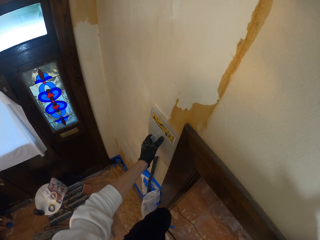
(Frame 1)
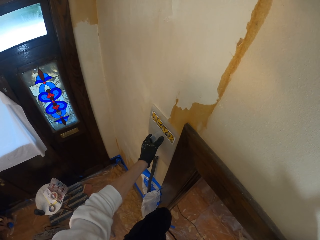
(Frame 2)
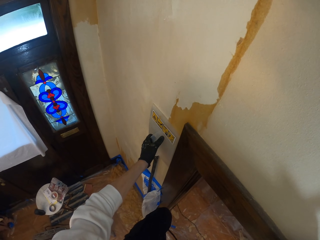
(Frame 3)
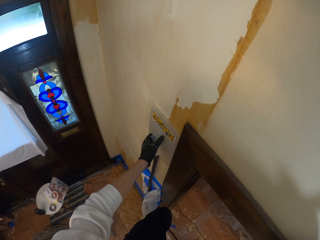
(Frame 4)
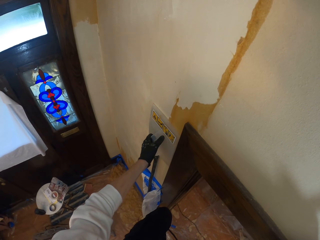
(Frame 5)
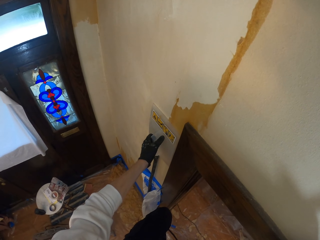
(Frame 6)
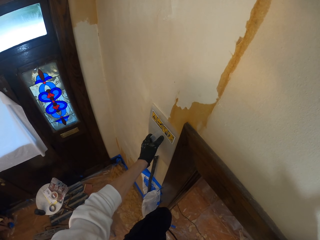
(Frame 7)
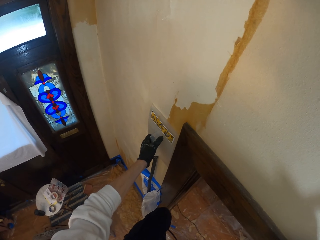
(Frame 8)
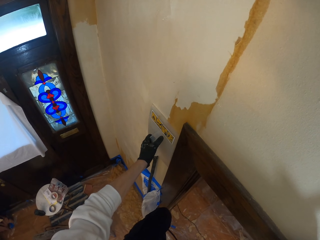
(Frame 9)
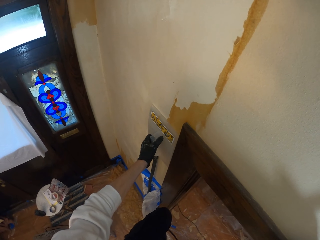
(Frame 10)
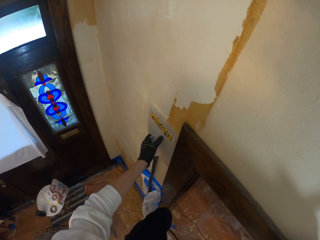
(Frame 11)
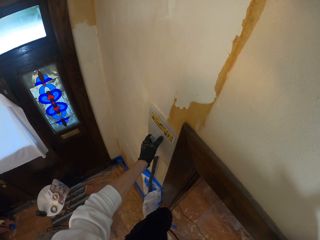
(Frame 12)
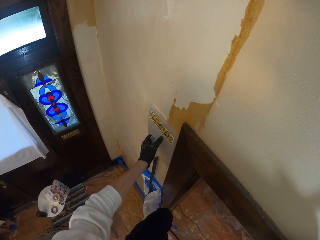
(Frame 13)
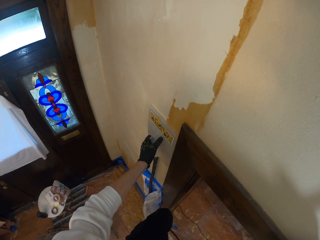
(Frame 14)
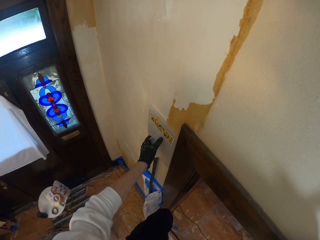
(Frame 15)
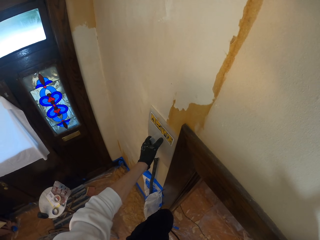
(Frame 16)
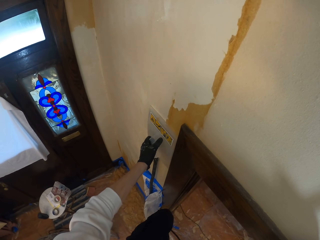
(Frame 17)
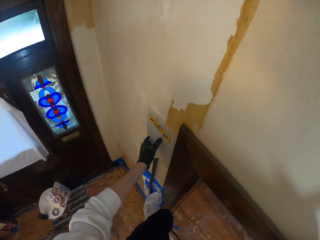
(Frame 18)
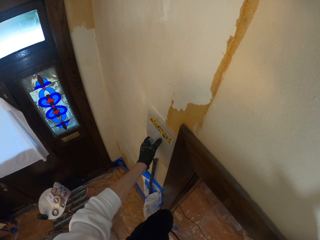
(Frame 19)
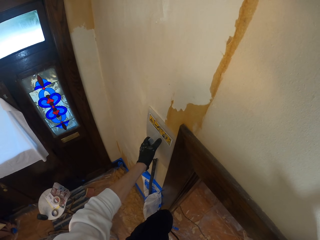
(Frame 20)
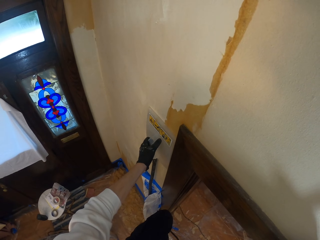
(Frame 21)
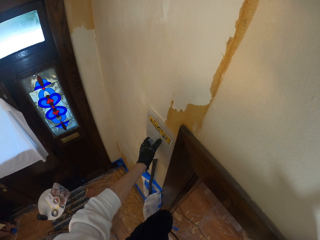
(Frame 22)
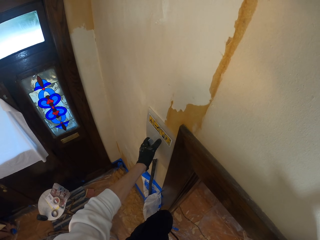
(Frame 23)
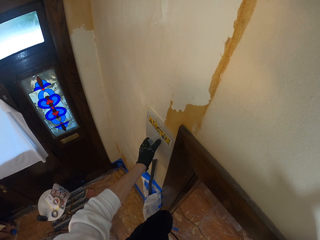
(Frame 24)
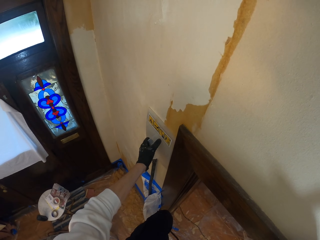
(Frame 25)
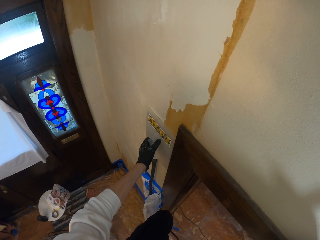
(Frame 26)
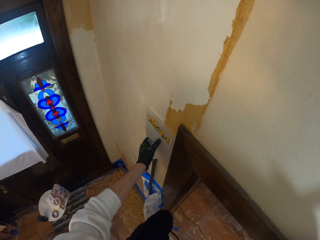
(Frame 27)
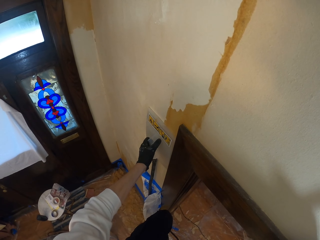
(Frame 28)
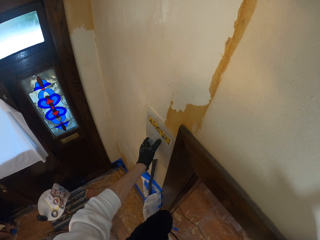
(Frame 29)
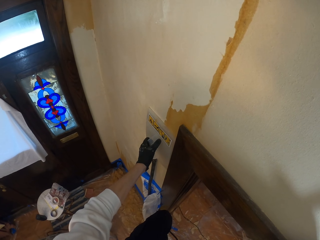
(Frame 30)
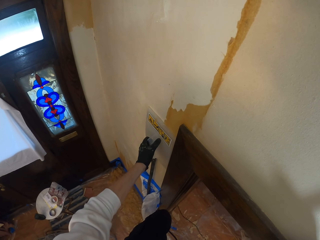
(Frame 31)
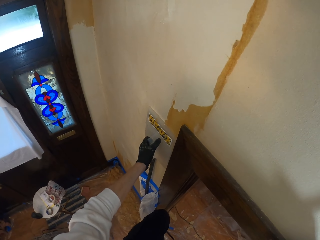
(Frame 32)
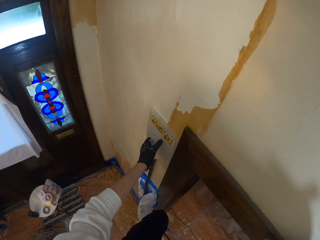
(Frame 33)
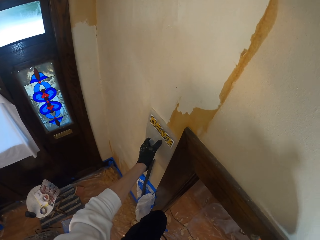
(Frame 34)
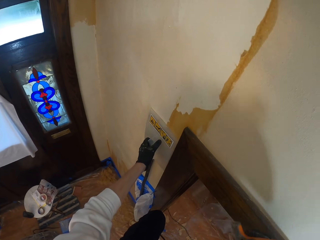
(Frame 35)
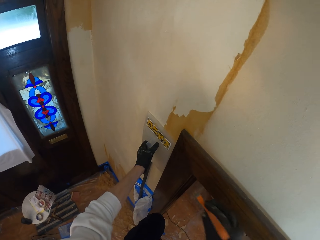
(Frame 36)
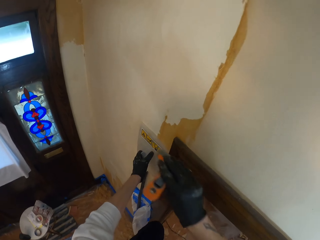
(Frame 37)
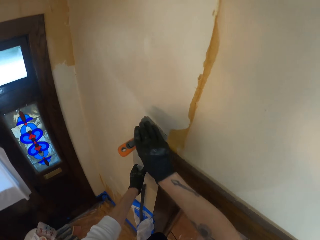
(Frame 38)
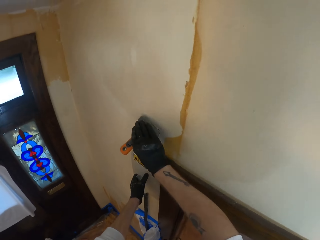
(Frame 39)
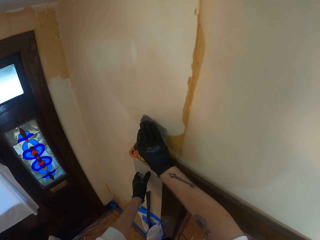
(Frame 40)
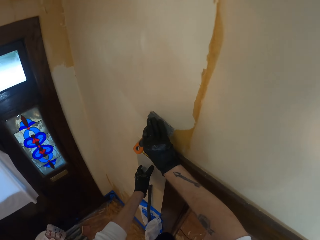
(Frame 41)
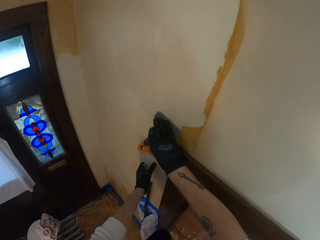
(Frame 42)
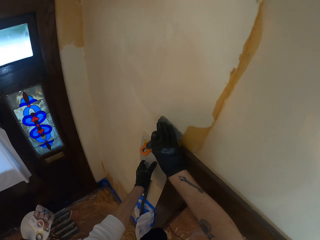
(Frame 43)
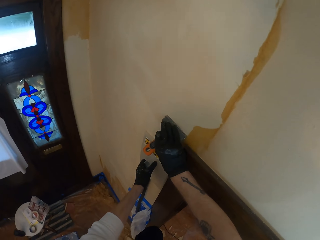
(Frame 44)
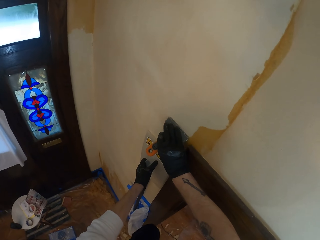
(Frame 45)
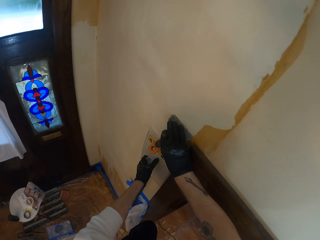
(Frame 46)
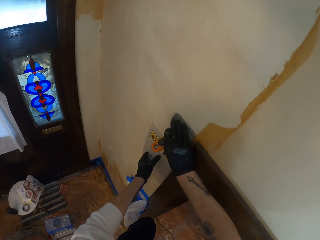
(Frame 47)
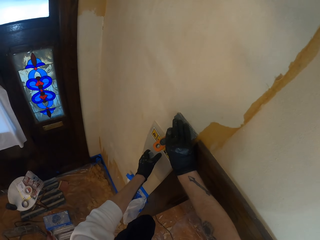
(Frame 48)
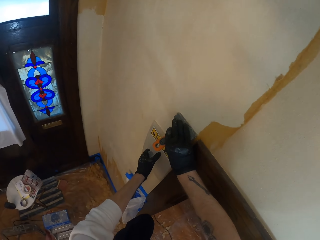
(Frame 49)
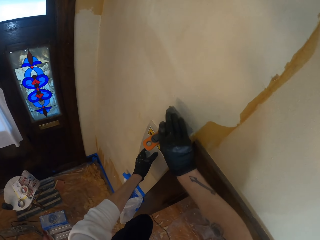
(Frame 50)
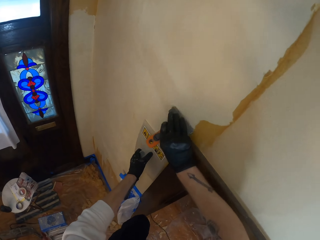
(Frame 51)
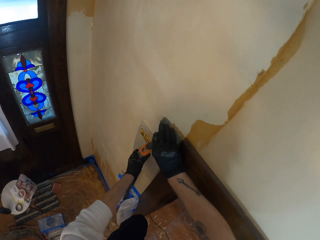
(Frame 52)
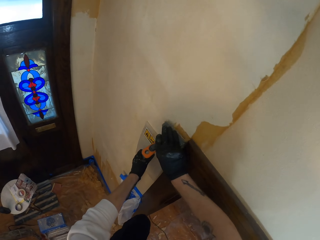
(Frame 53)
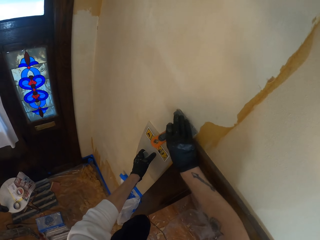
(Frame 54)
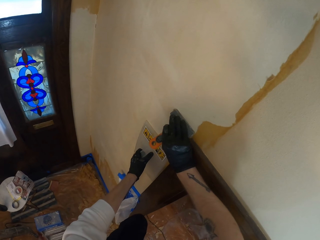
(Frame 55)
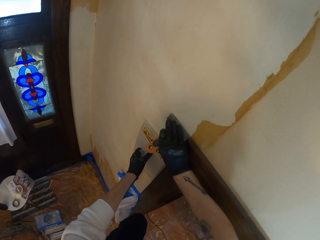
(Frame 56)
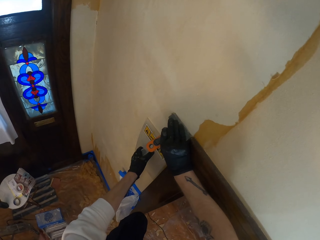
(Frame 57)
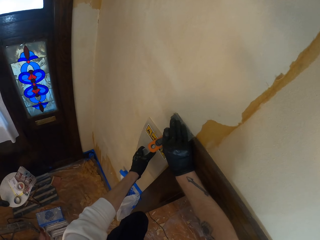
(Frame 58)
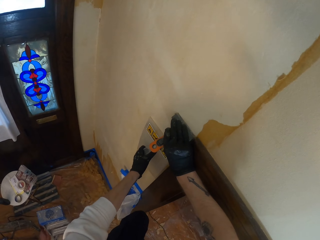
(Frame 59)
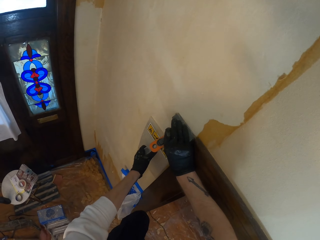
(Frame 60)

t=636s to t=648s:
The camera wearer strips off the wallpaper with the wallpaper scraper.

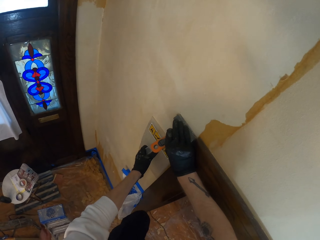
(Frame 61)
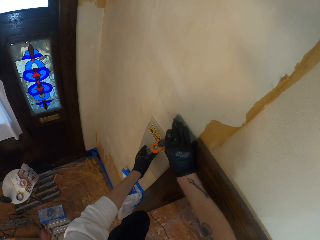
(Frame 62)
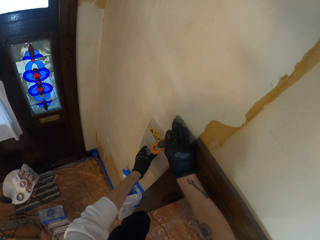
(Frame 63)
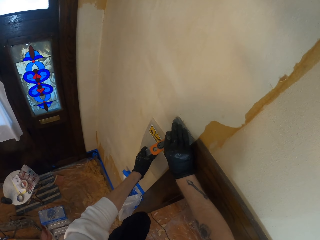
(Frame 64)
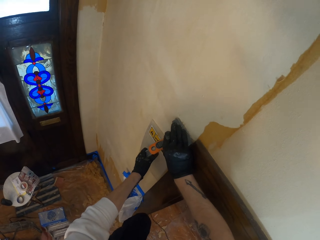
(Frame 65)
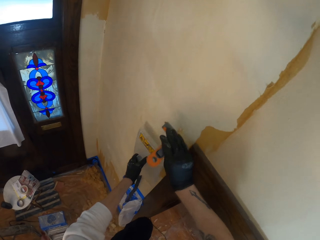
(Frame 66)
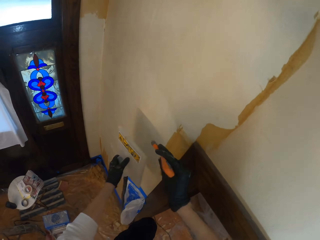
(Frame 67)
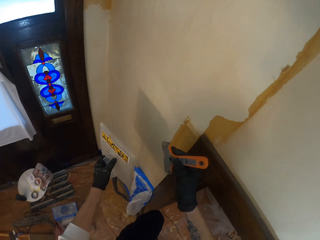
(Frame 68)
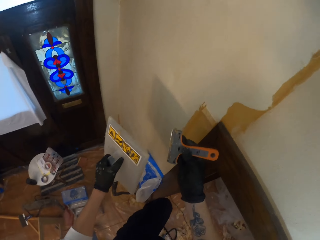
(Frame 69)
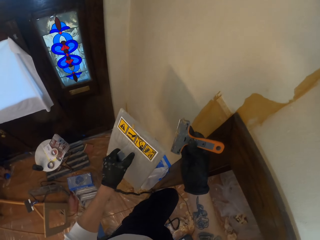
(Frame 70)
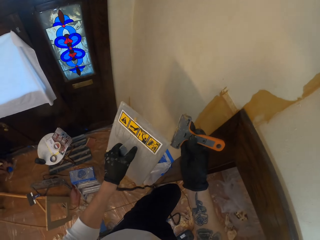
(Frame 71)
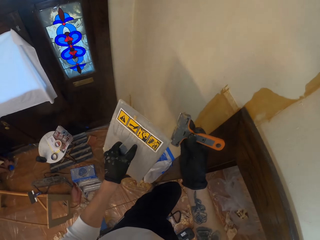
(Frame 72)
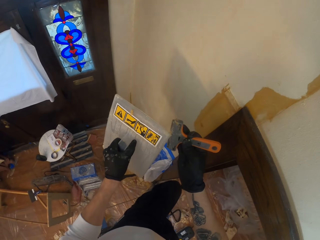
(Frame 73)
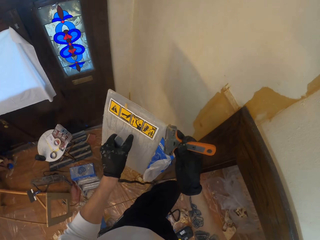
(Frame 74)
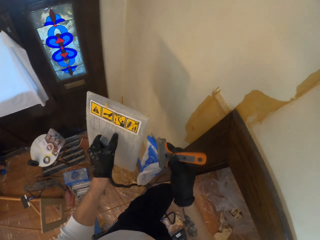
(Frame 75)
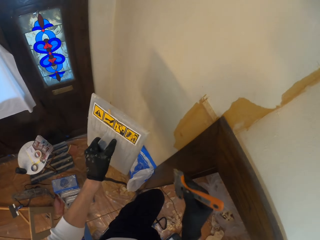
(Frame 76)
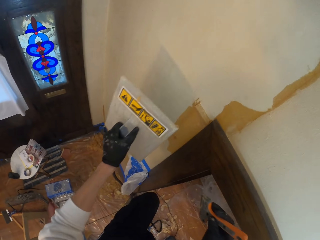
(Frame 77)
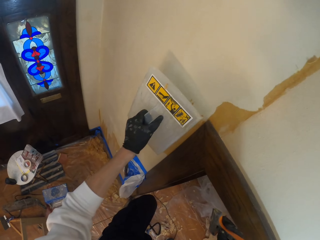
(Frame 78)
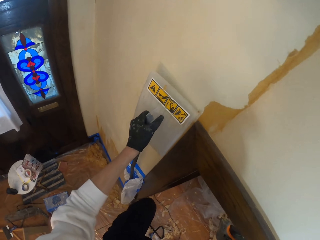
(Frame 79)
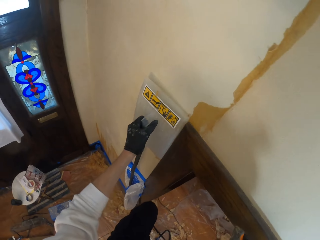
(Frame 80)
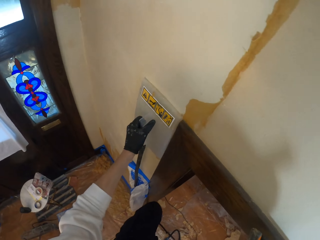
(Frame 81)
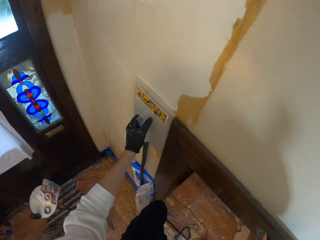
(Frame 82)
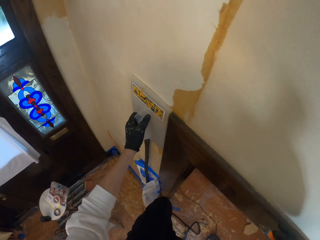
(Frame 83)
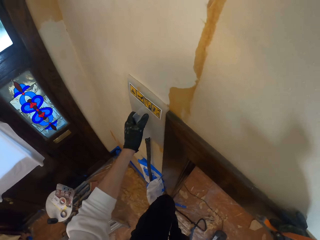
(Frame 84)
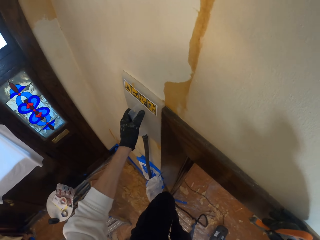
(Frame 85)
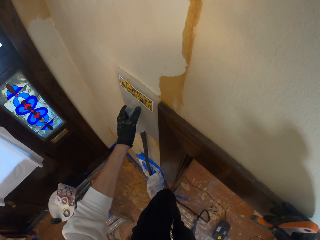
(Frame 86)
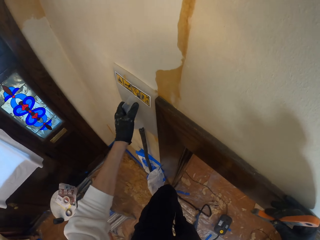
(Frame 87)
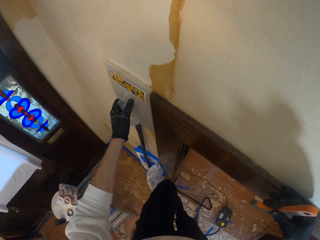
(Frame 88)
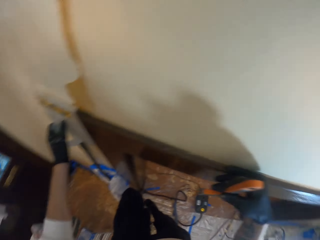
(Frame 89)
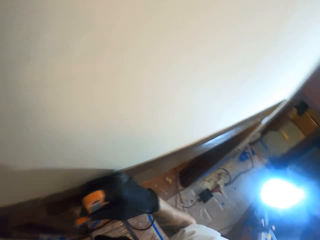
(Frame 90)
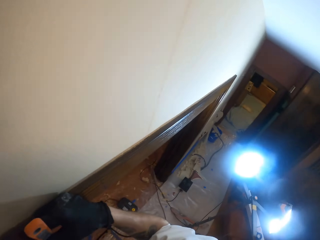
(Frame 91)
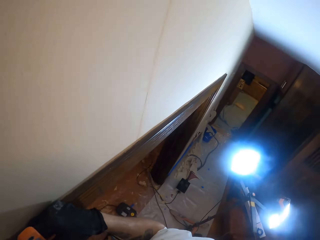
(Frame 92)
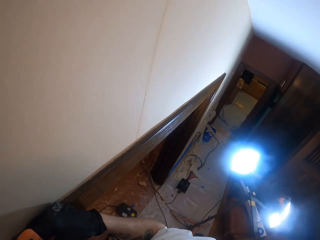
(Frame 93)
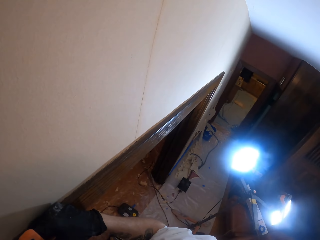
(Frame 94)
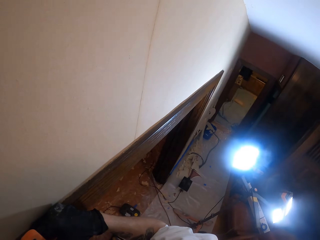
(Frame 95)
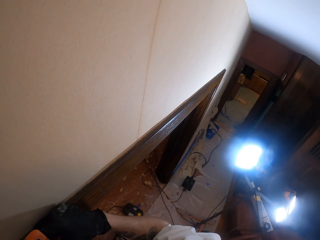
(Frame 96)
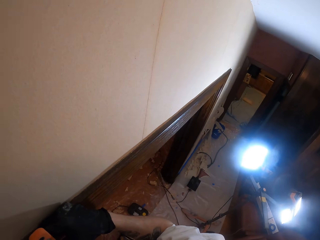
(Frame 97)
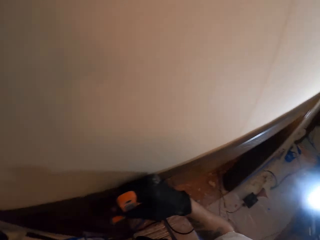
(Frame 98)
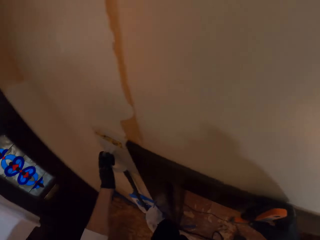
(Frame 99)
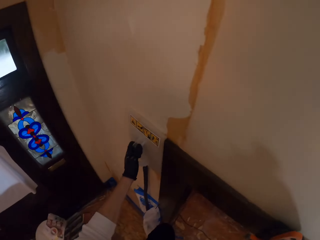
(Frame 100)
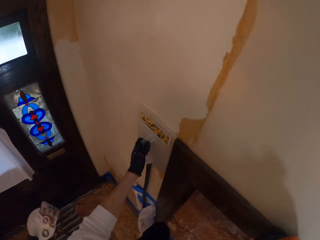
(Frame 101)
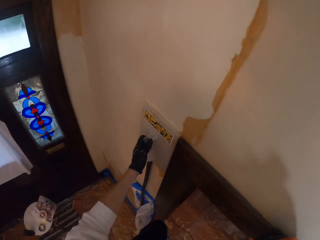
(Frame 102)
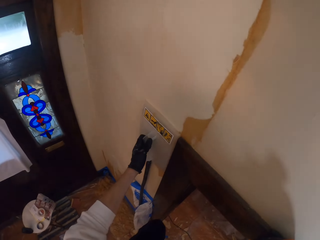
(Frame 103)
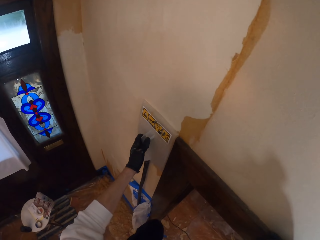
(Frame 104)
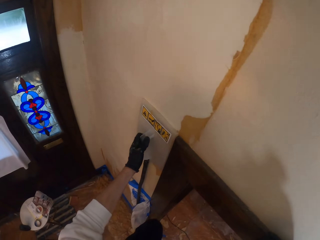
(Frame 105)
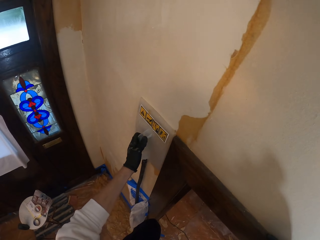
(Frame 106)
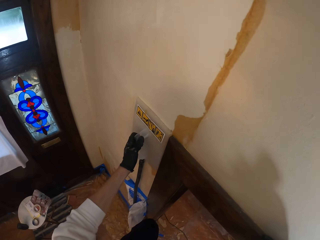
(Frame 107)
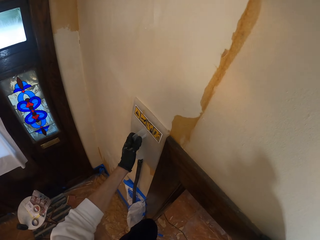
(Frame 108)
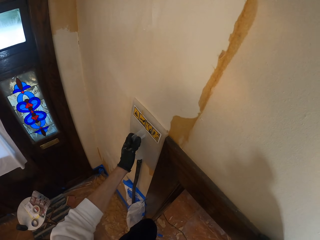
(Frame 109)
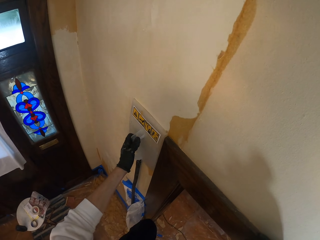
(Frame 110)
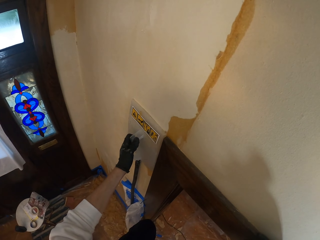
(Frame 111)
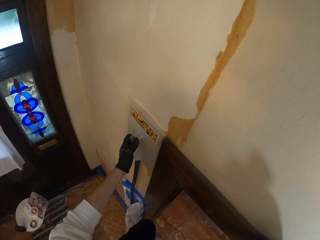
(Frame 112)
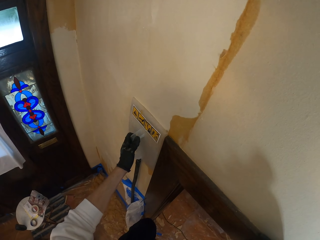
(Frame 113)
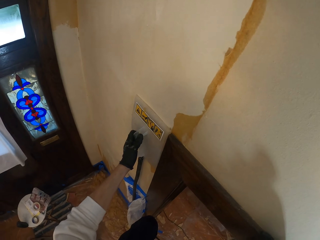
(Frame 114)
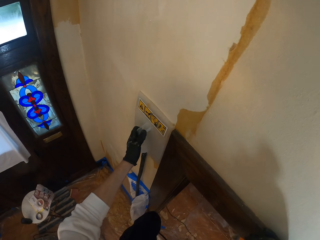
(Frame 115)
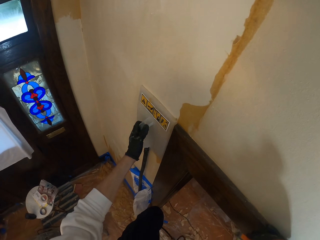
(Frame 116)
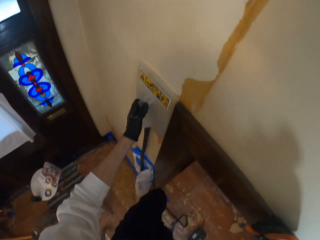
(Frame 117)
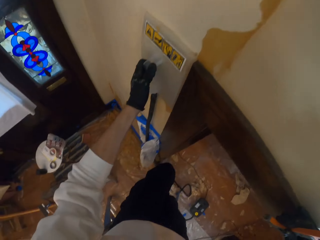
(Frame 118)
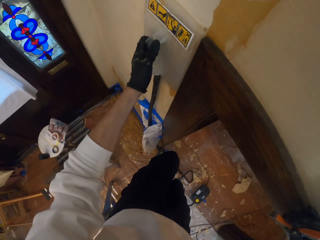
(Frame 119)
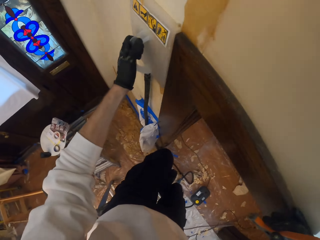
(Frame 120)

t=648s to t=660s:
The camera wearer wipes the wallpaper scraper with the wall steamer. They hold the wall steamer on the wall. They smooth the wall. They look around.
